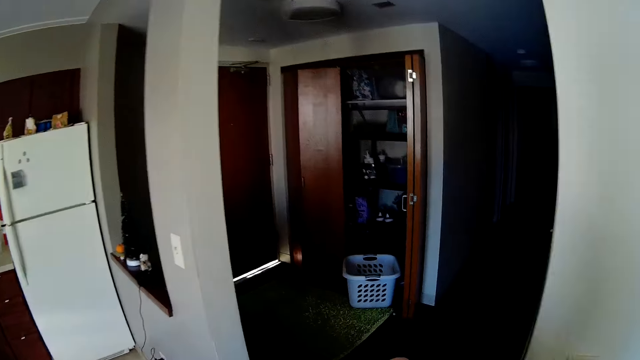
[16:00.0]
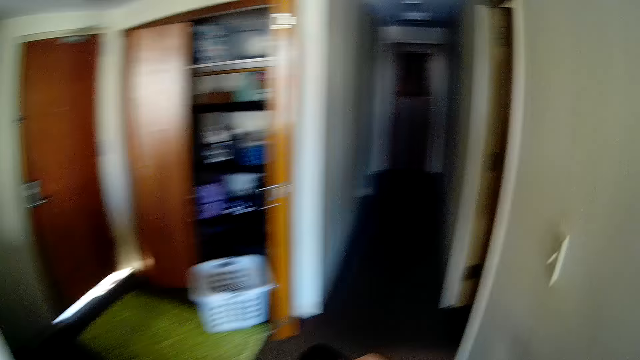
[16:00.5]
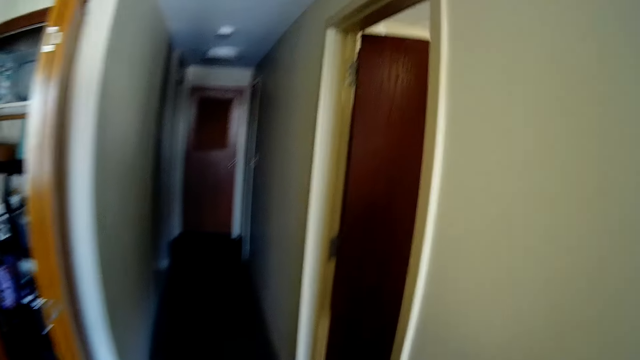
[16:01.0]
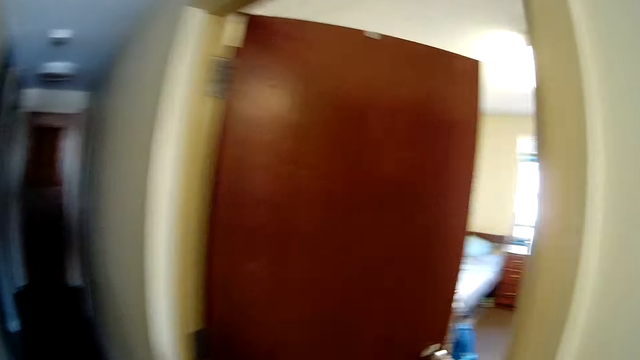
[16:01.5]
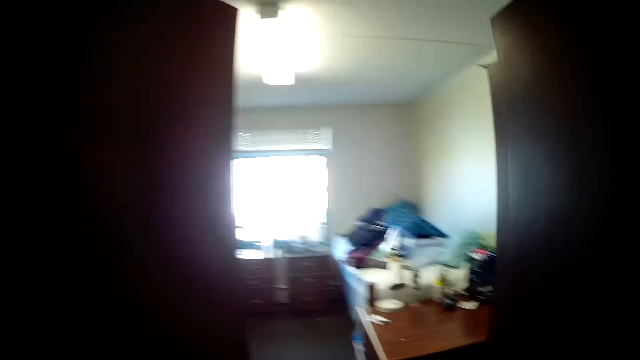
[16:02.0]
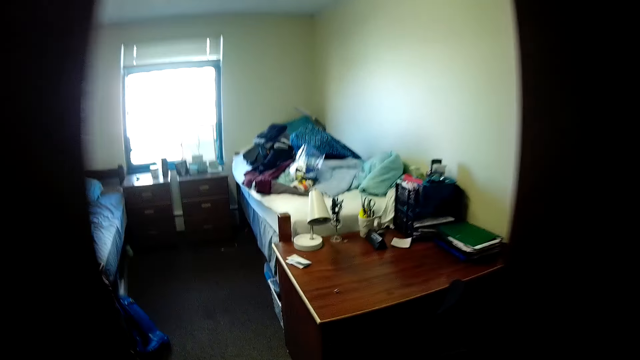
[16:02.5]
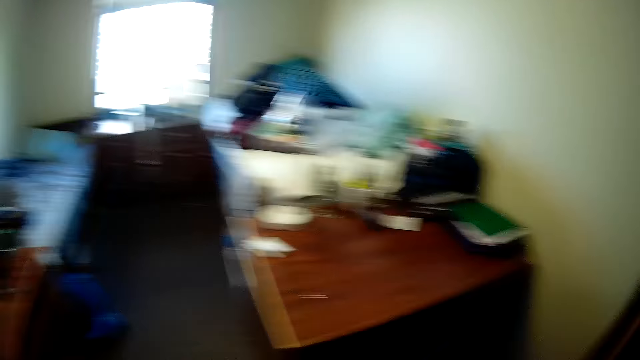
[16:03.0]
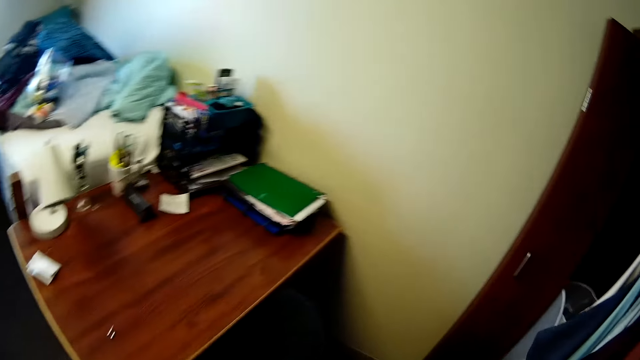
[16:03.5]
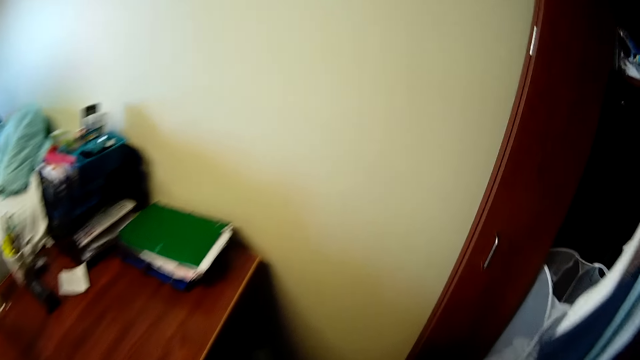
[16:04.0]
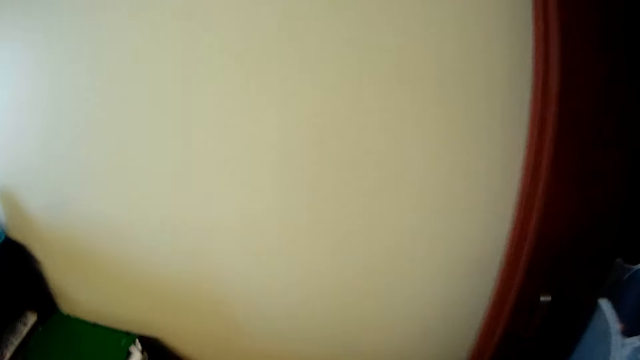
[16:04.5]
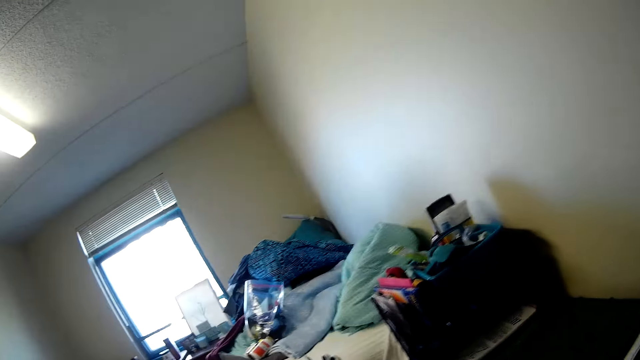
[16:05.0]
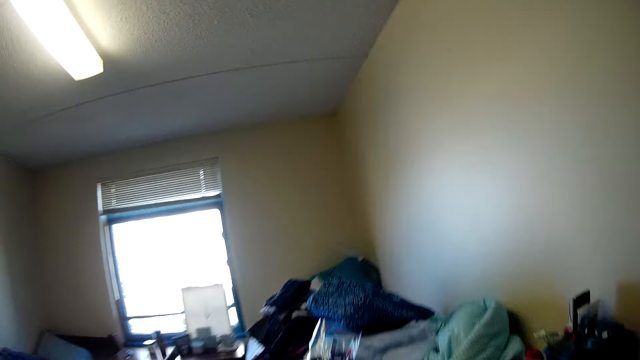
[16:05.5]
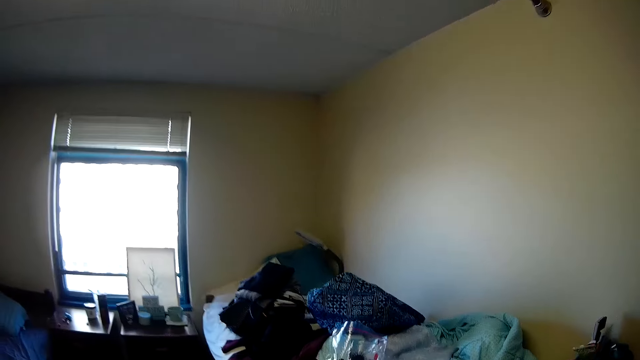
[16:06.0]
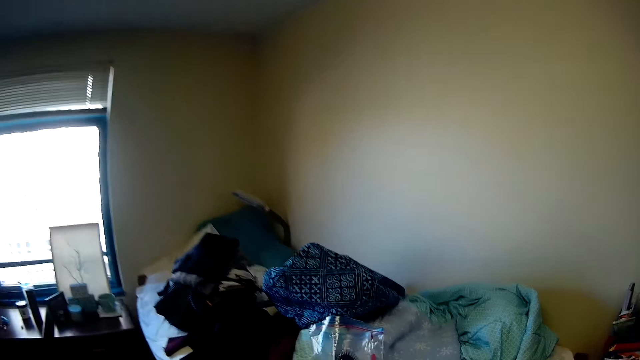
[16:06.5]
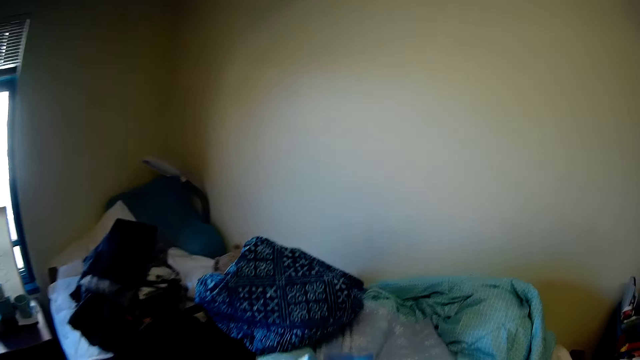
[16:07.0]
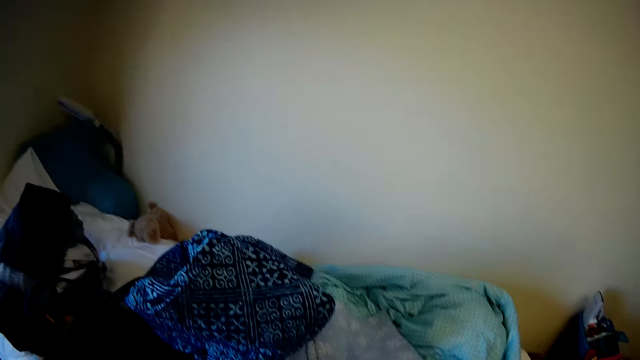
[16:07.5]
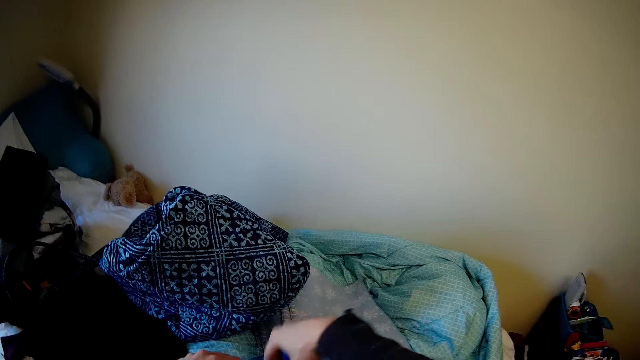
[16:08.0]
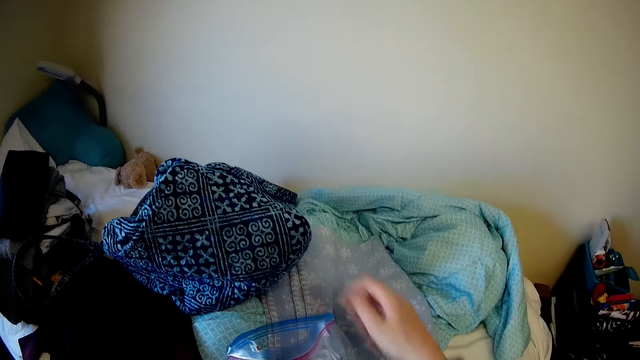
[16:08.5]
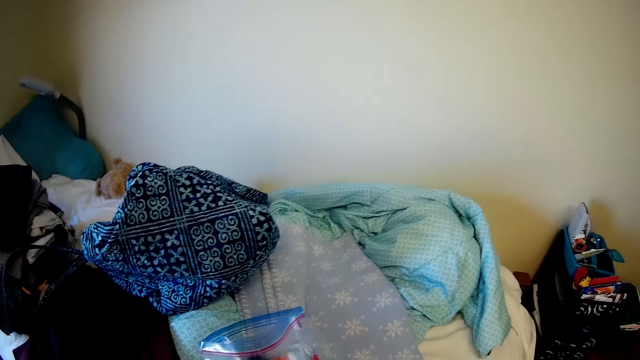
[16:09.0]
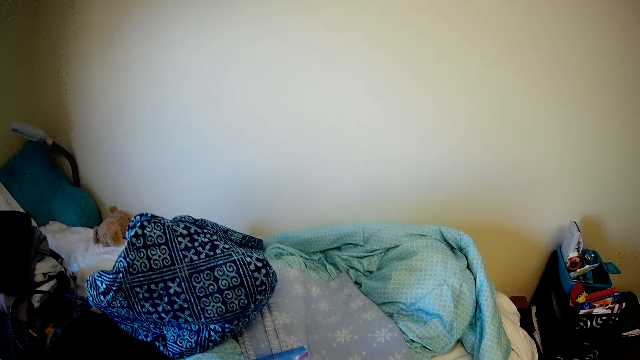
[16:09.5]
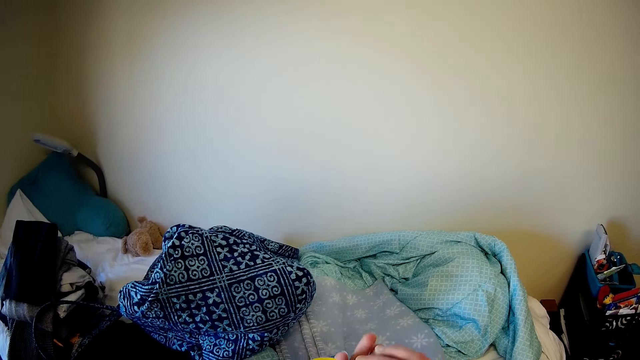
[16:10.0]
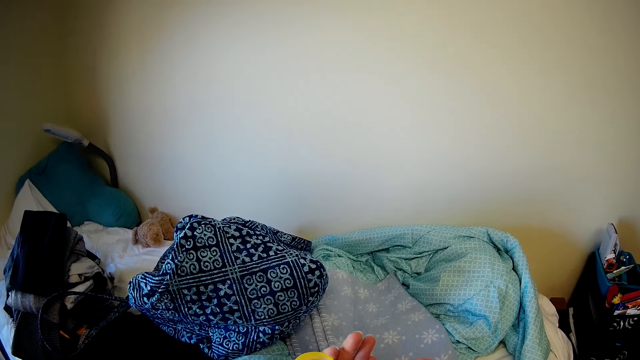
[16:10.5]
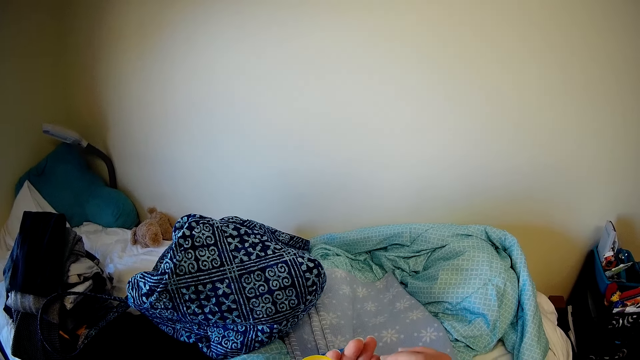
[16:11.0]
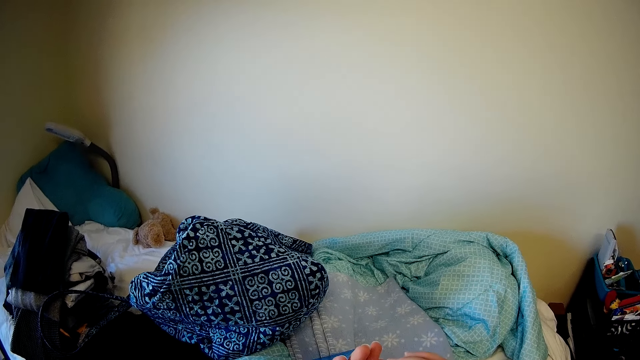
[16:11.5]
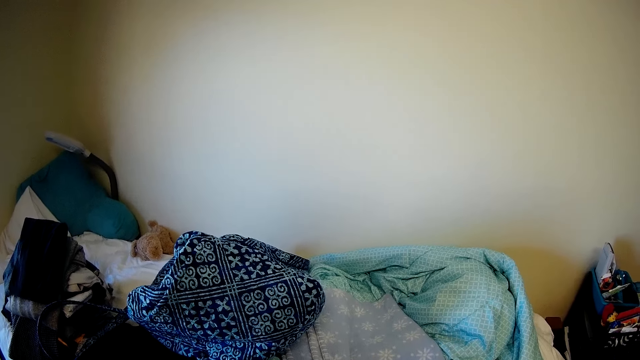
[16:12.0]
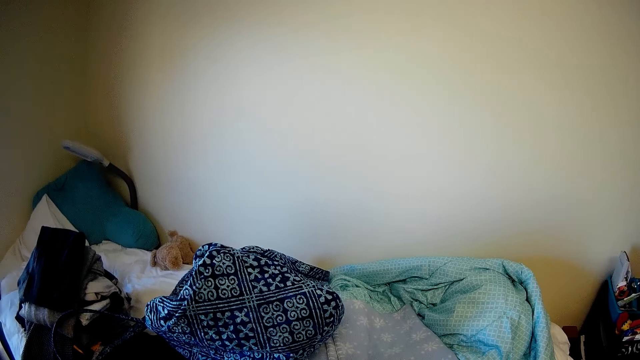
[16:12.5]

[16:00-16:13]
The camera wearer walks around the room. She carries clothes to the bedroom. She enters the bedroom. She walks around the bedroom. She puts something in a paper bag. She arranges the socks on a polythene. She applies something on her hands.

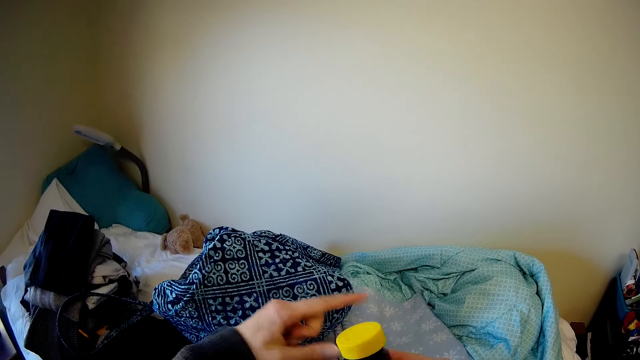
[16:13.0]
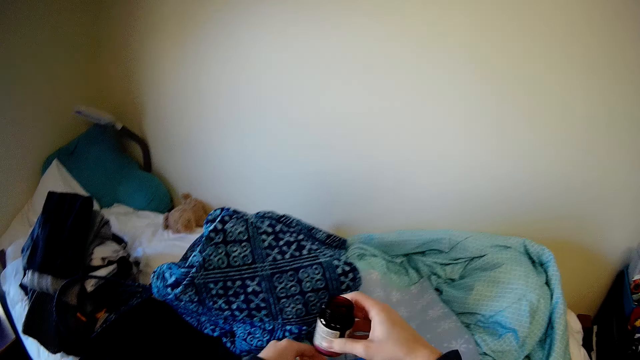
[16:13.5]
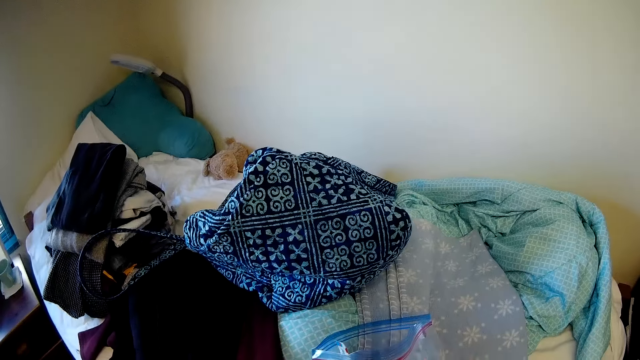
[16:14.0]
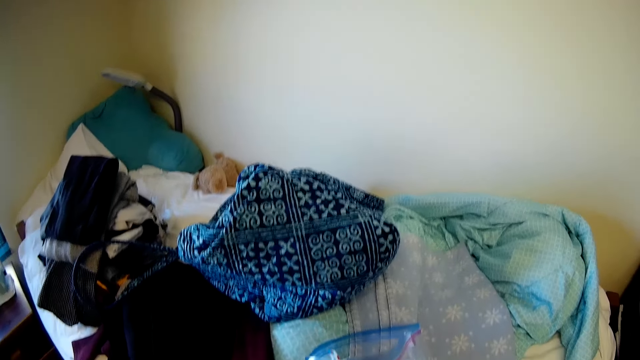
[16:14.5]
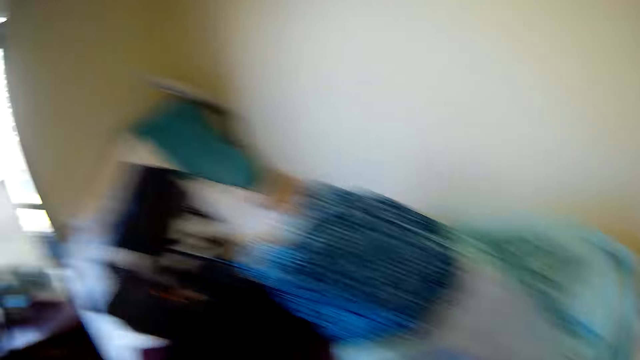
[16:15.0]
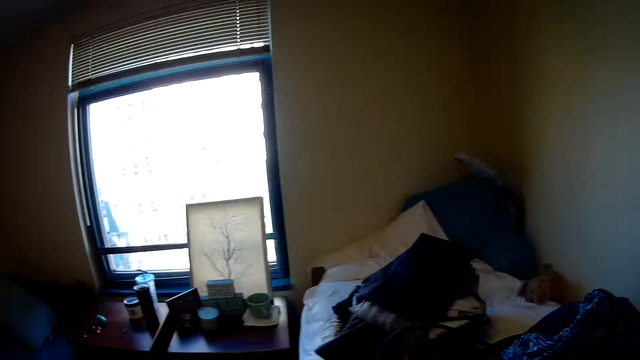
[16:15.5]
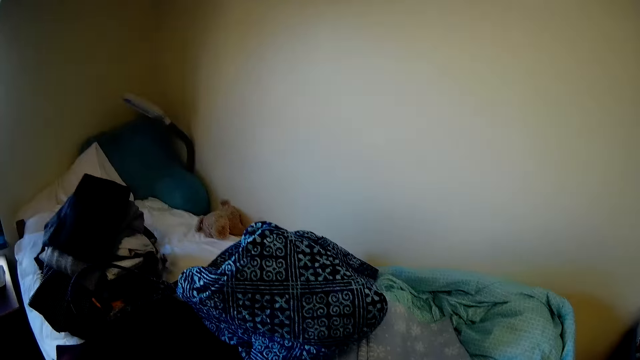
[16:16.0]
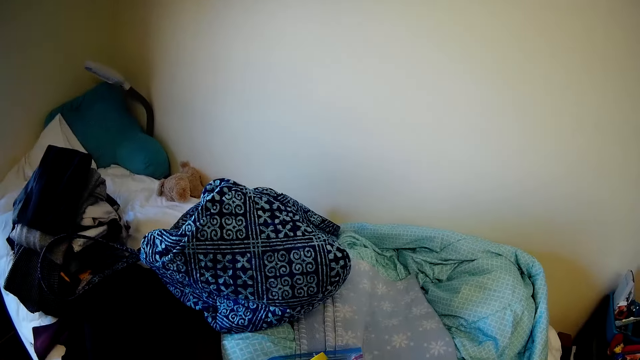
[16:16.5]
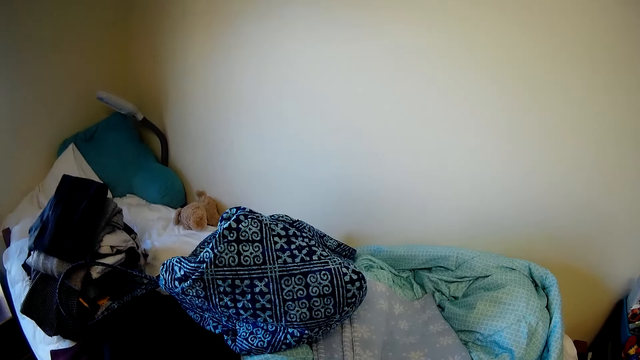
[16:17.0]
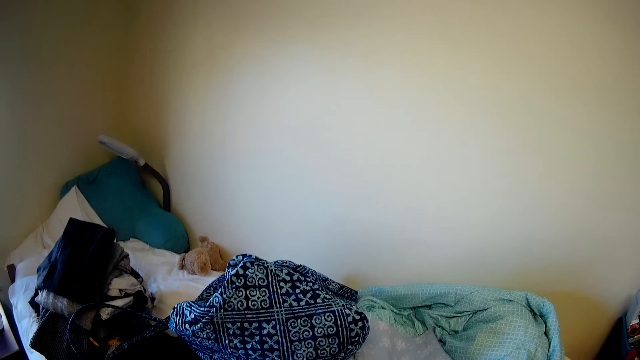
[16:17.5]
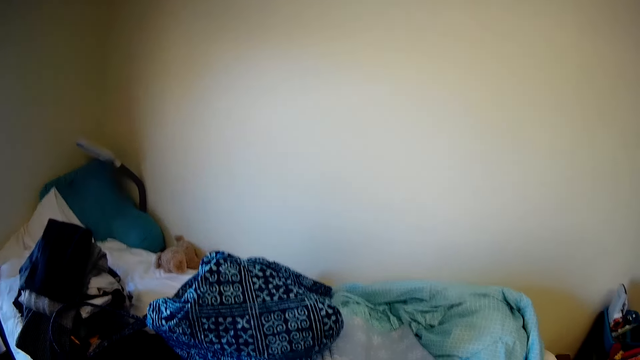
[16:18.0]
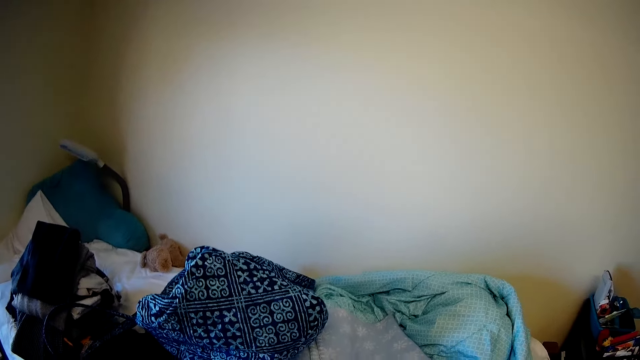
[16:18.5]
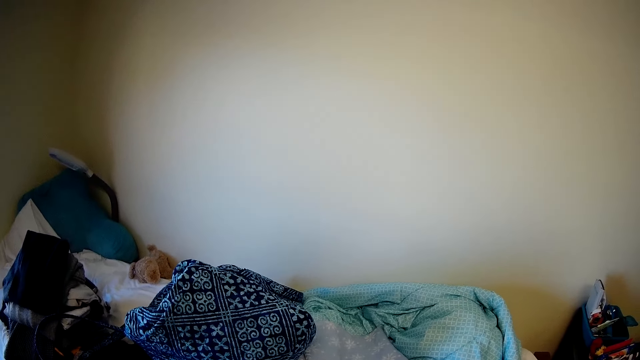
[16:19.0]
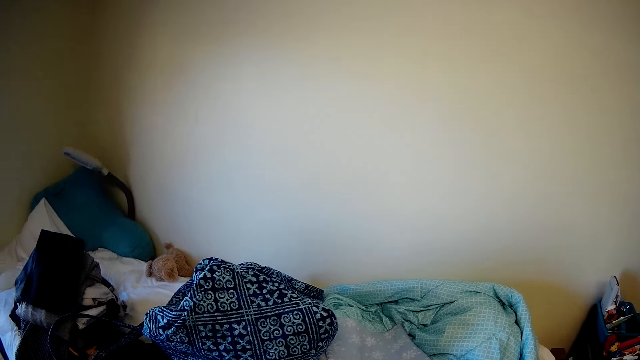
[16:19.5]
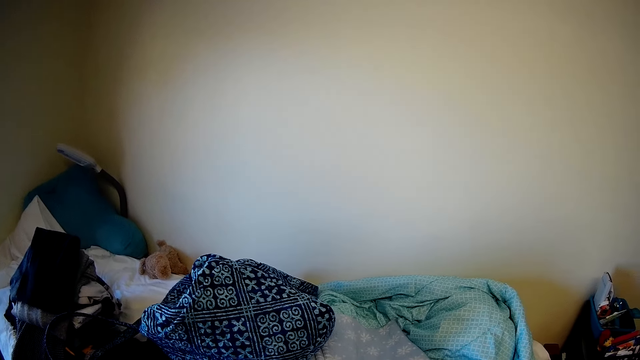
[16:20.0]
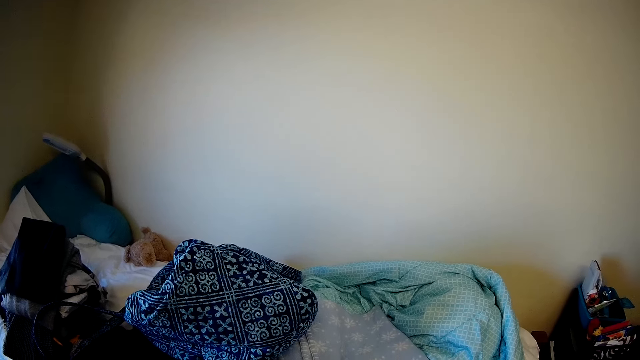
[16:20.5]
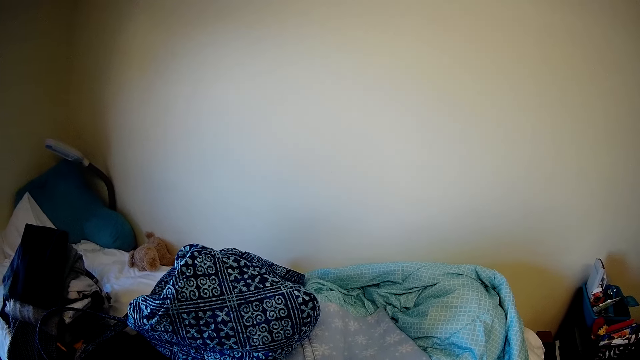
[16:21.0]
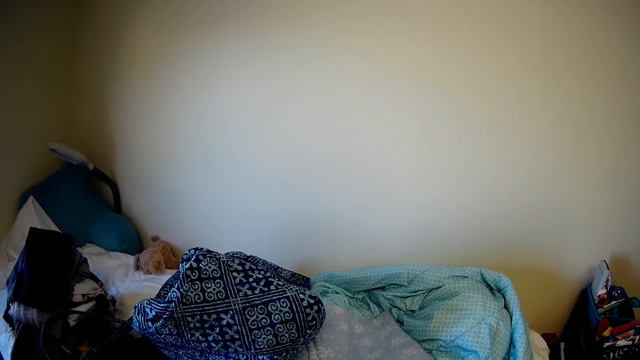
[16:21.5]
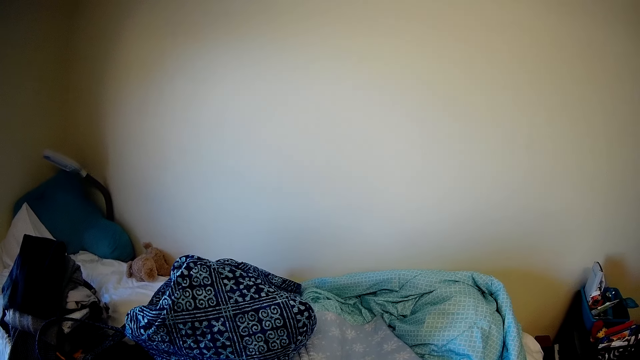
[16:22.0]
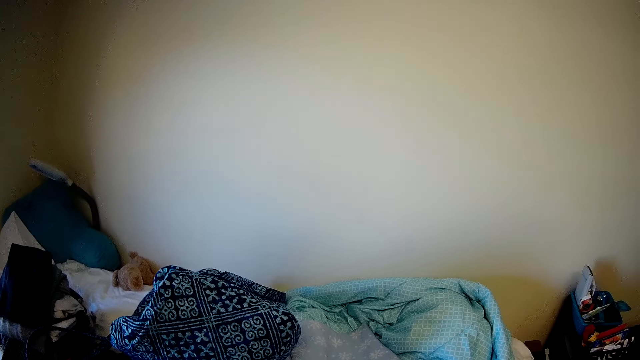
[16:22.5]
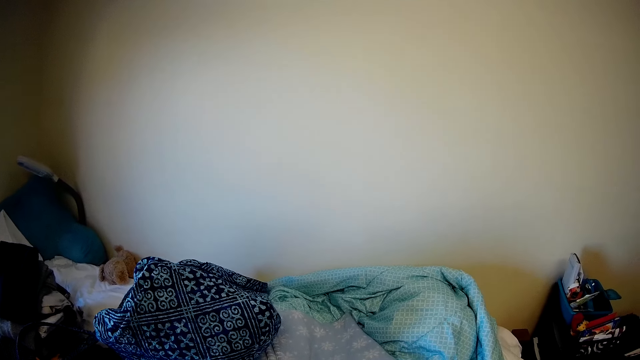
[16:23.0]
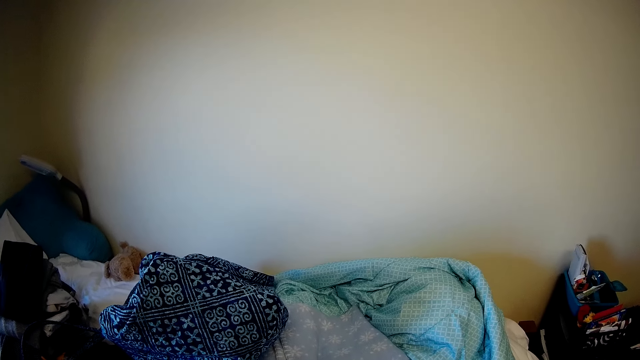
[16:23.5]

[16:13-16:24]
The camera wearer closes a bottle. They put the bottle in a paper bag.
